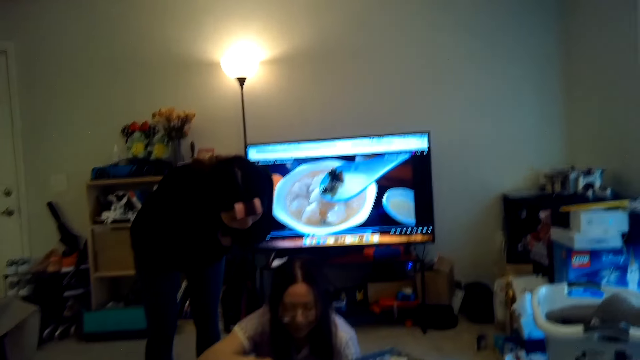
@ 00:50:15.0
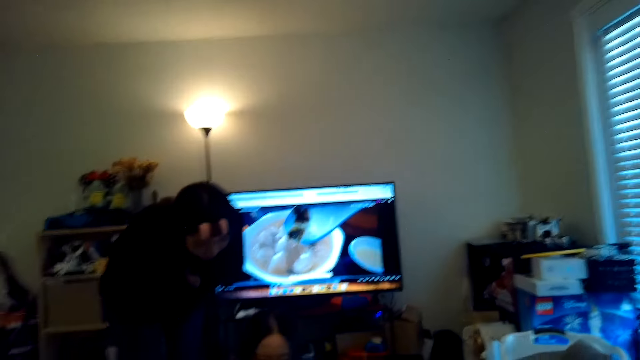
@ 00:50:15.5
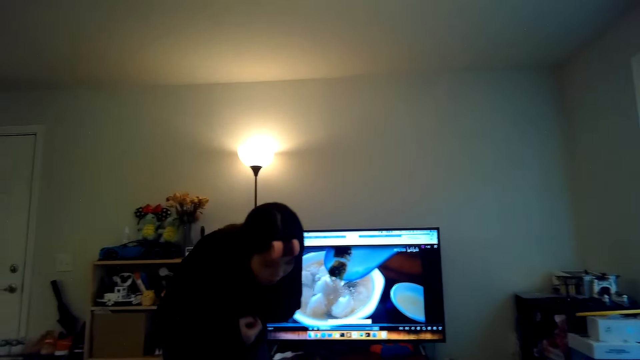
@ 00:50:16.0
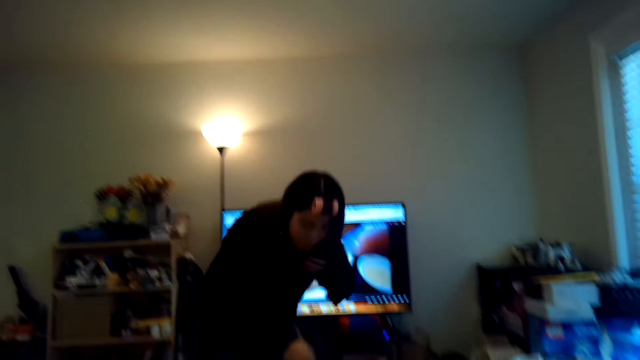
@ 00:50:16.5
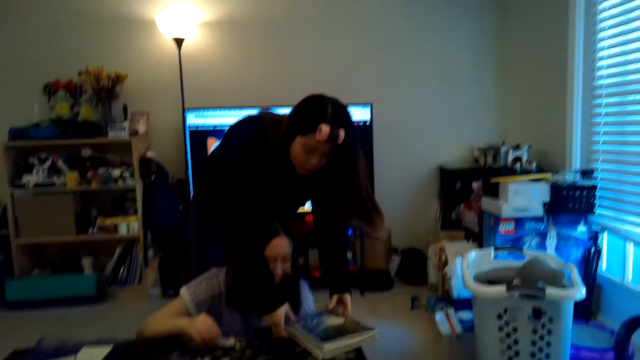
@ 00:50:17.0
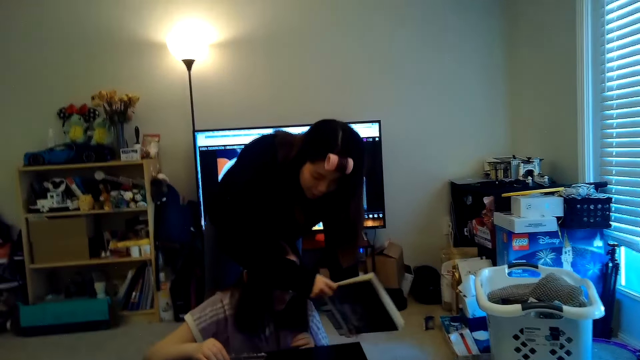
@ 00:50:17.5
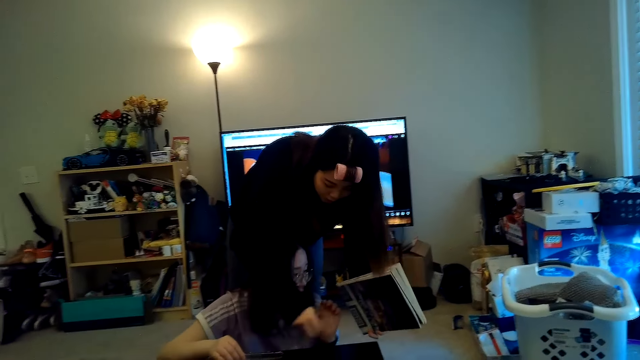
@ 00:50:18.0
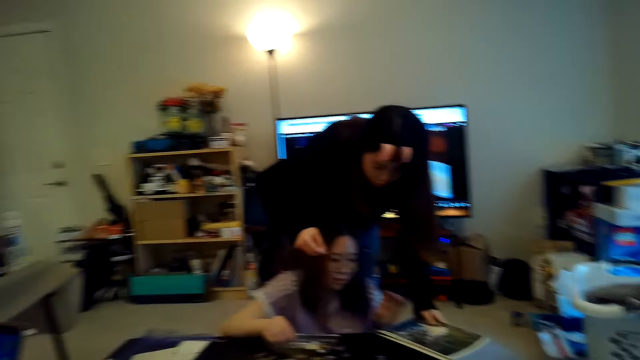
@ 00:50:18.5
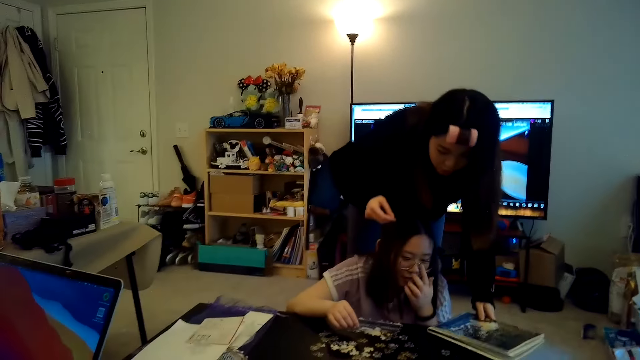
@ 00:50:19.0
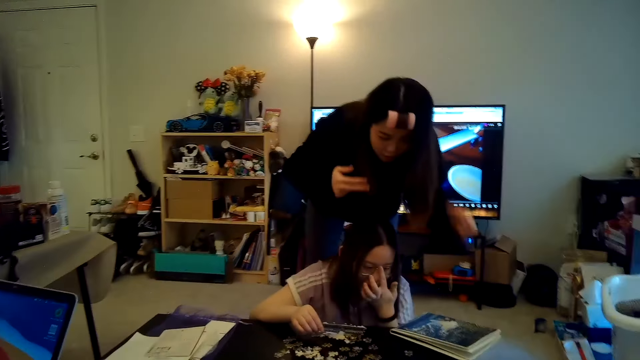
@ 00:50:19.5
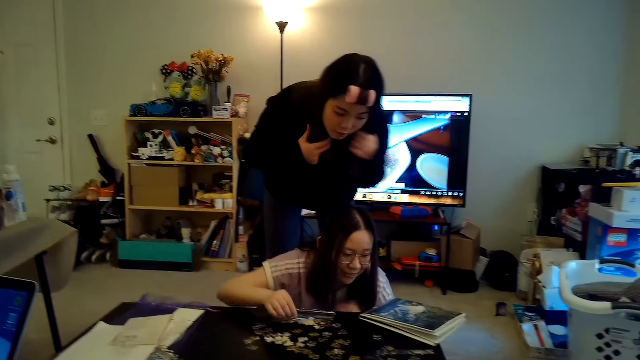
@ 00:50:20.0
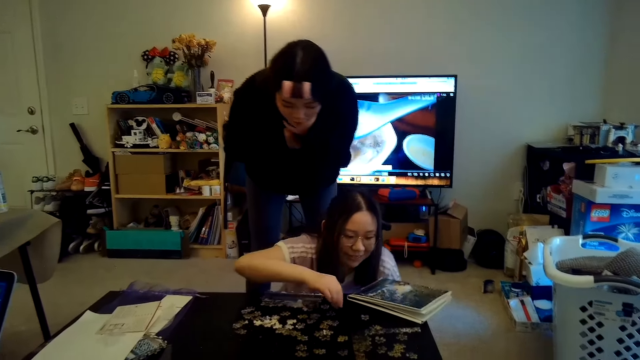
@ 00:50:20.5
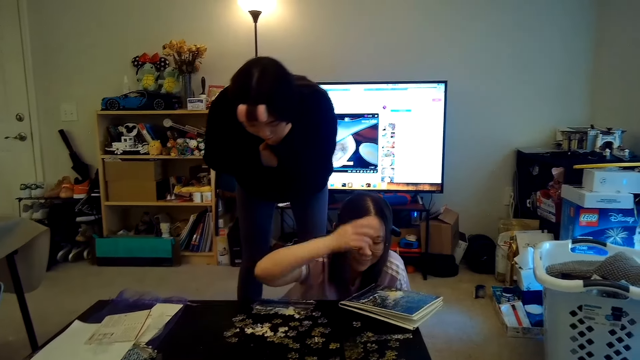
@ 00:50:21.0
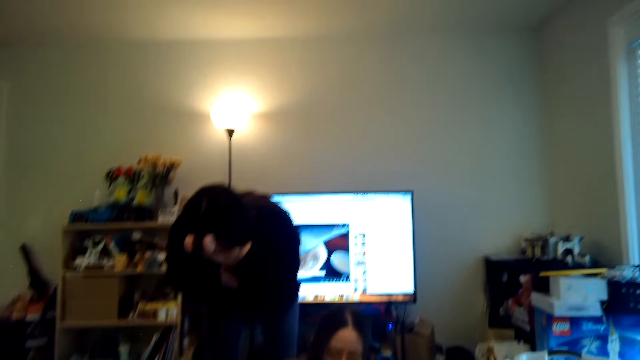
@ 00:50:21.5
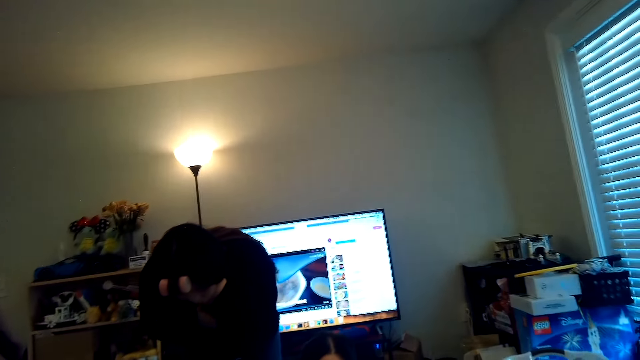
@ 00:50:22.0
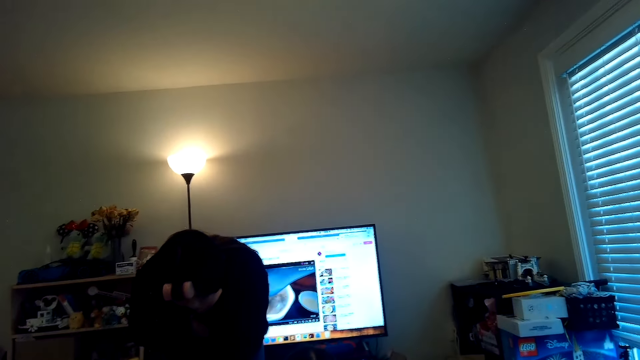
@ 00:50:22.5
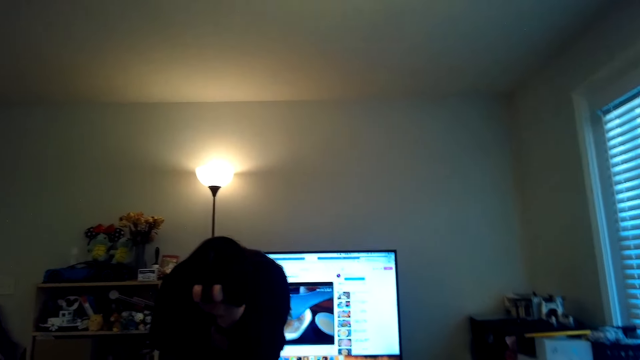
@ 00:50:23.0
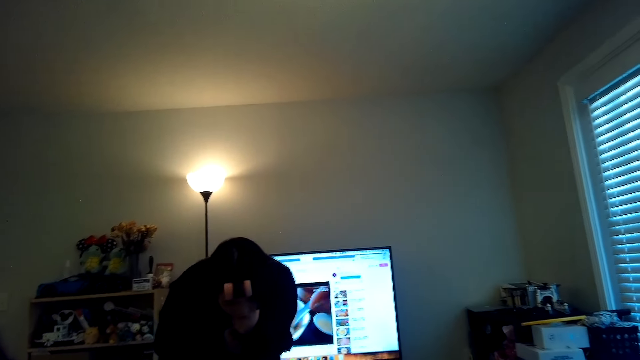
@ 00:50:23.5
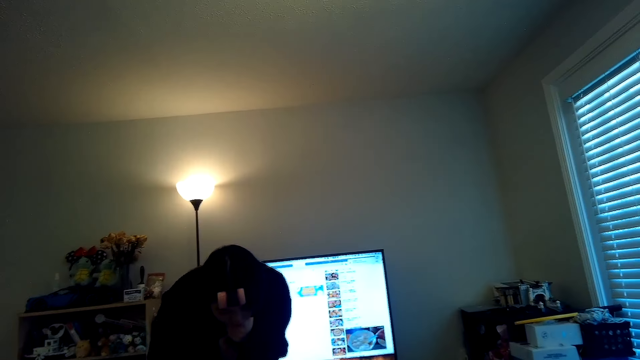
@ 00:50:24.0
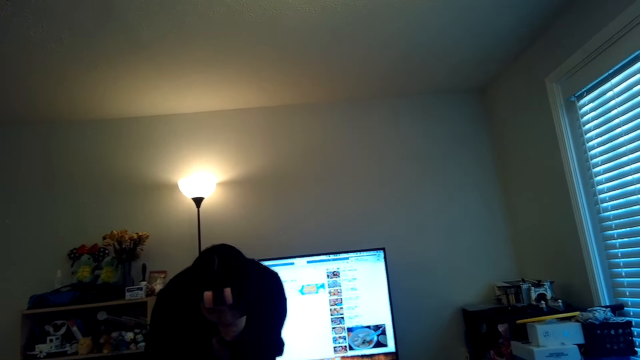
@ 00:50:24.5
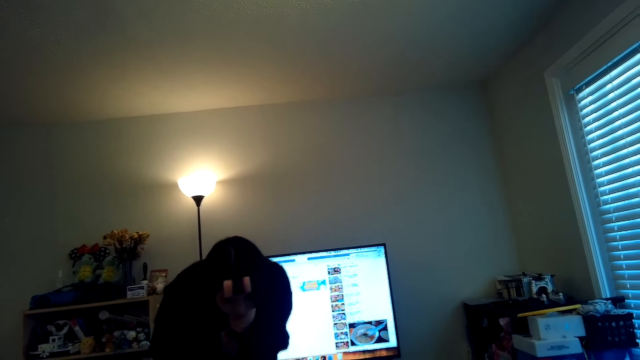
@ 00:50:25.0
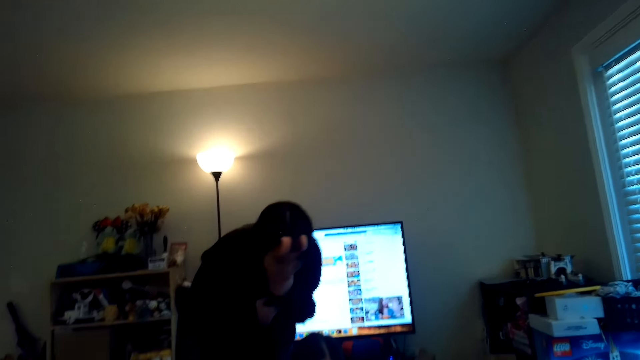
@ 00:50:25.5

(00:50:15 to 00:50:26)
A person takes a book from the table. The person places the book on the table. The person dialogues with another person. The camera wearer looks at the first person.

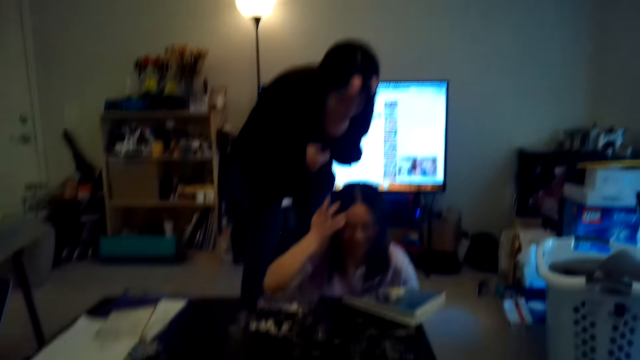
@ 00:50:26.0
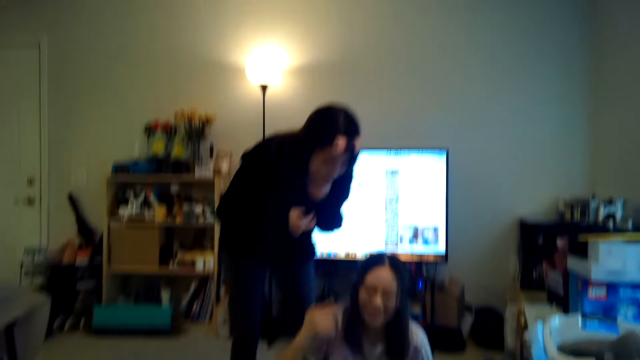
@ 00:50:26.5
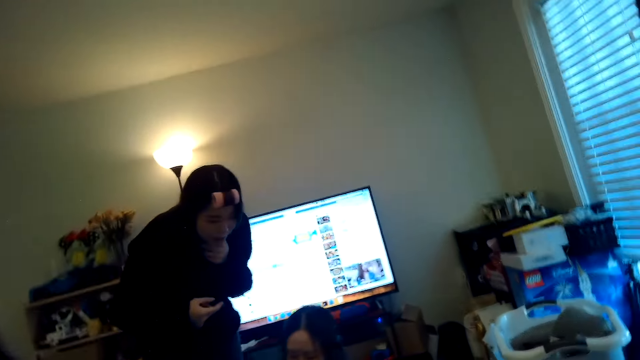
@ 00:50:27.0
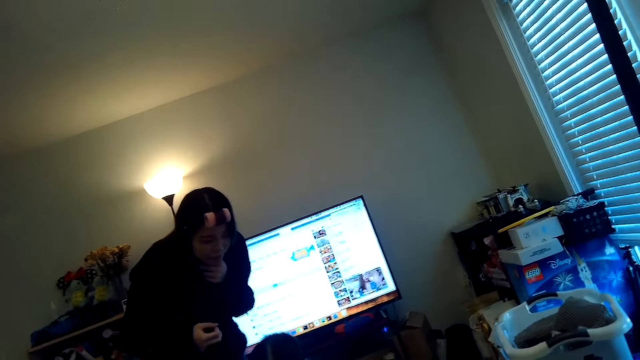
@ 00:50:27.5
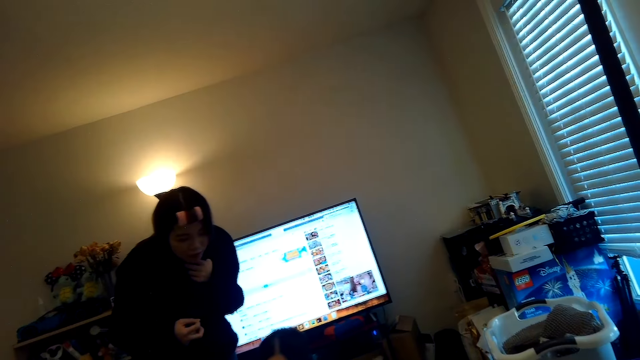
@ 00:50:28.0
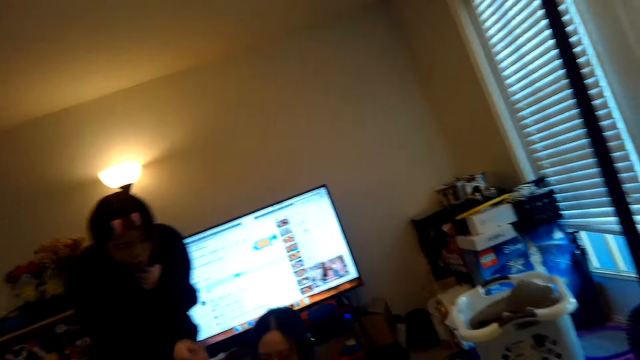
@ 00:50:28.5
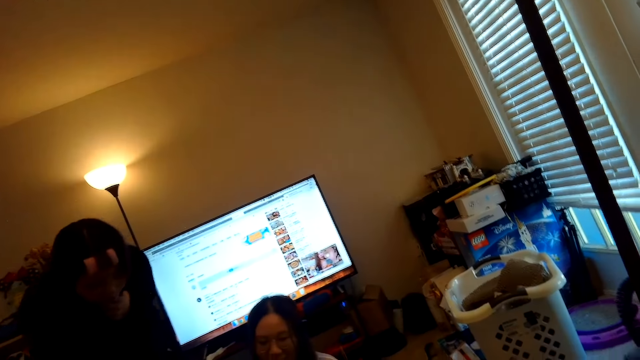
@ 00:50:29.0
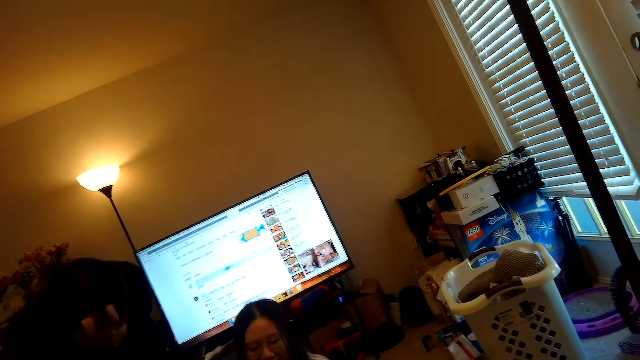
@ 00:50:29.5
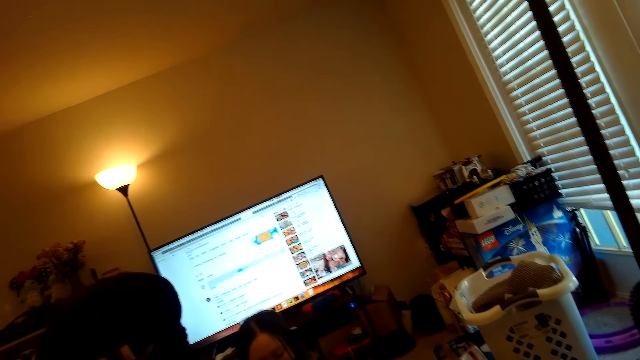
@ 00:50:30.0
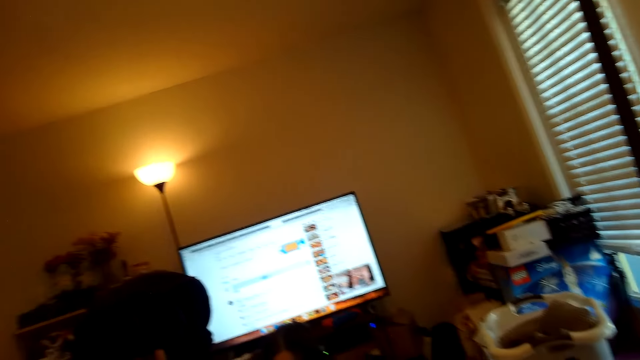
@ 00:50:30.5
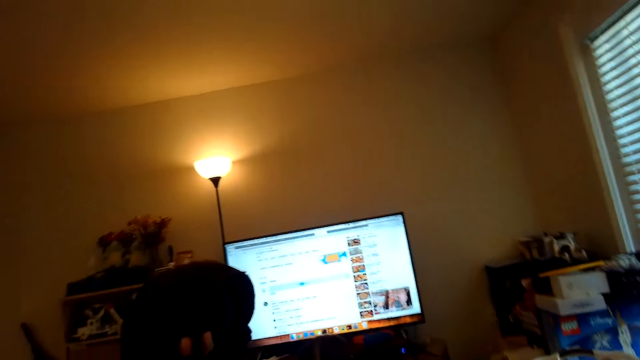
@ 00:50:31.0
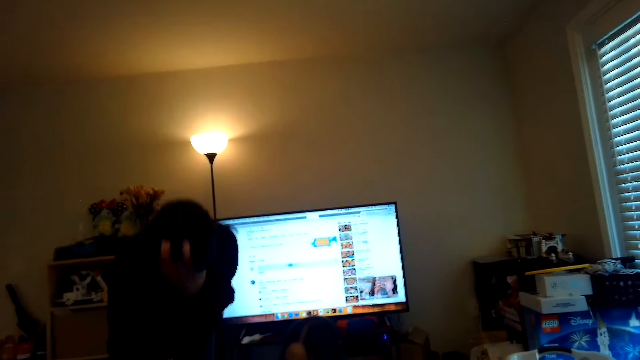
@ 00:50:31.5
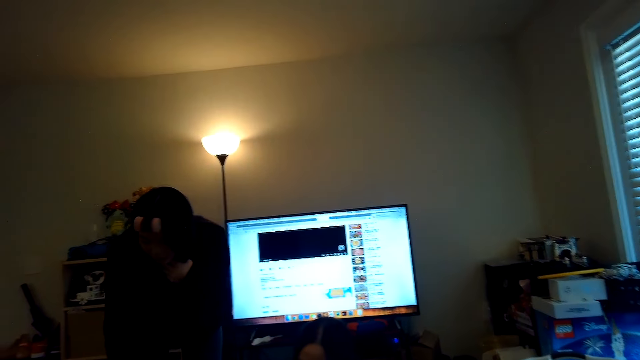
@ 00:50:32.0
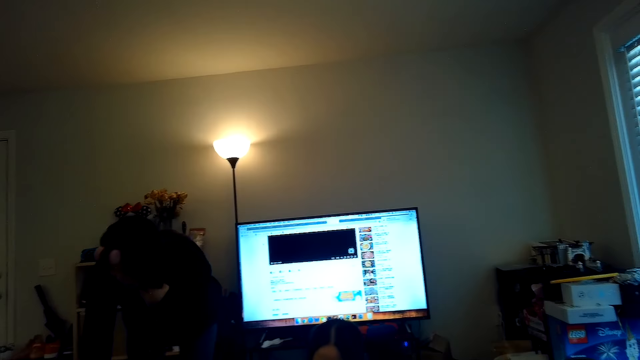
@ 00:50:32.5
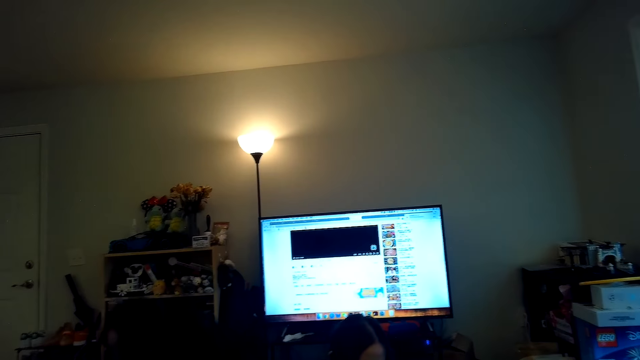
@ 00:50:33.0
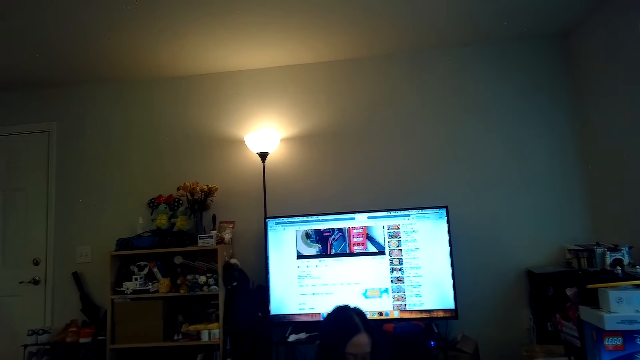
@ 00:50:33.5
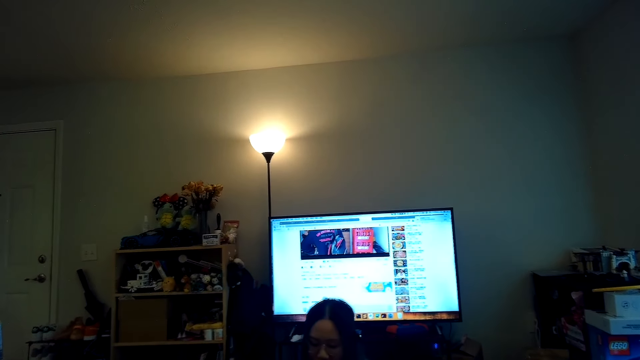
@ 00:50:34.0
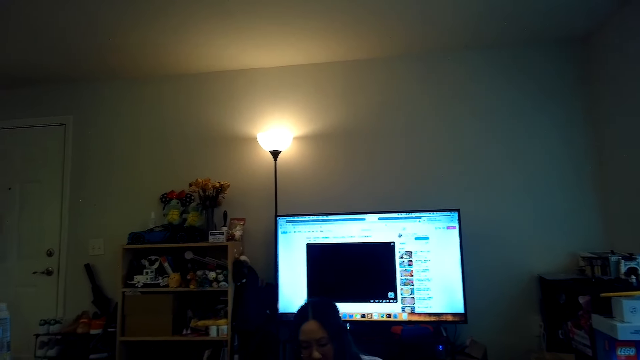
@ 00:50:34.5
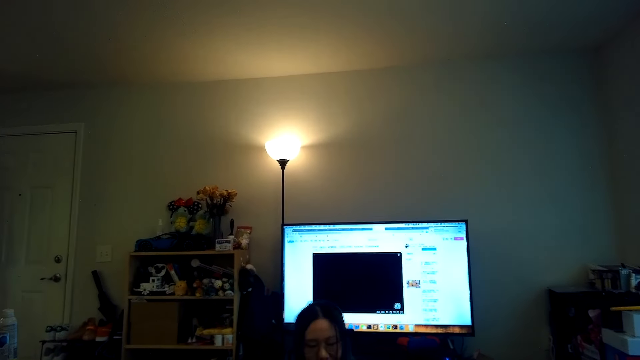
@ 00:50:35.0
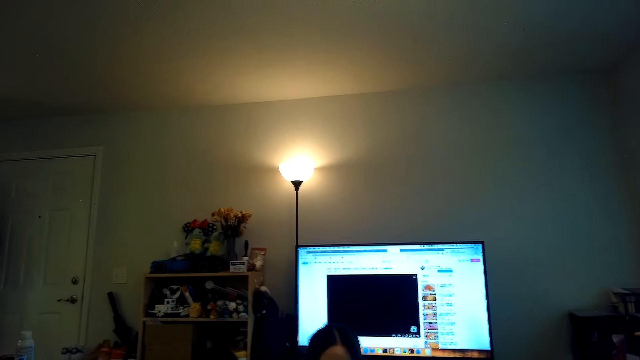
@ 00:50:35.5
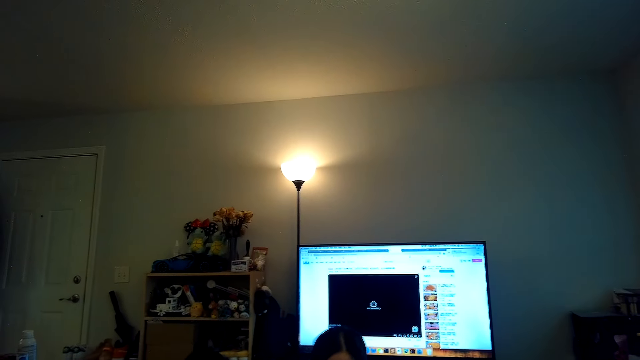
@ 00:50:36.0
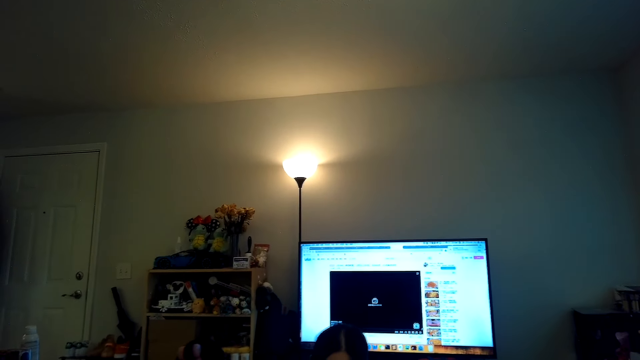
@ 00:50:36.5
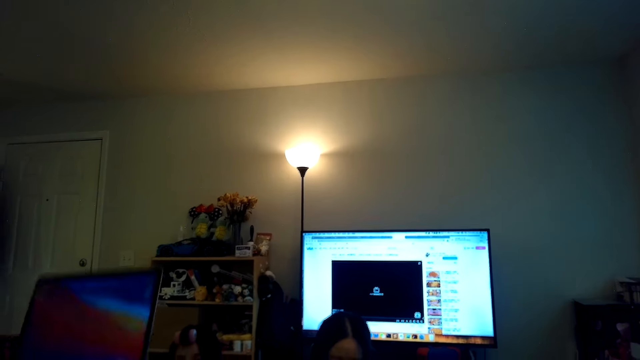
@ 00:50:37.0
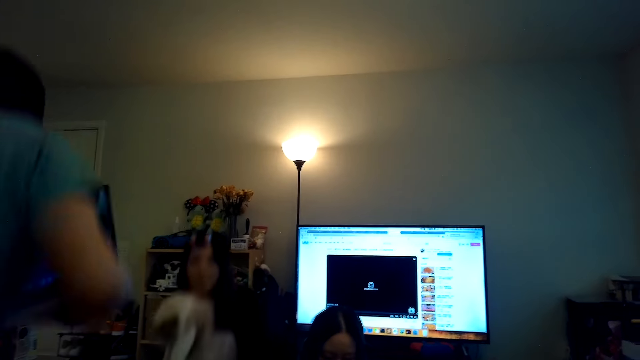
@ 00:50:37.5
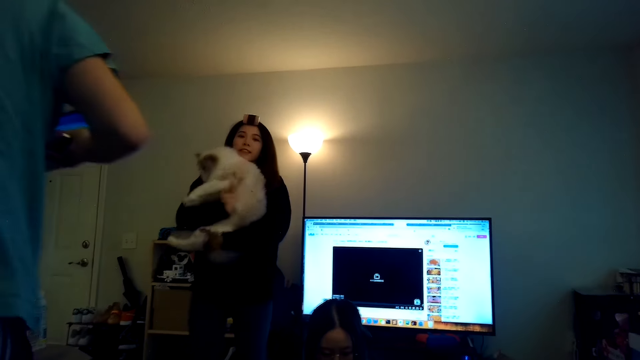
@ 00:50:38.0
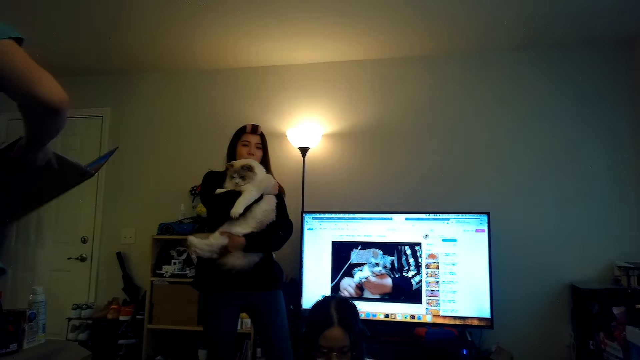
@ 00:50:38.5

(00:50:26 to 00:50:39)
A person talks. Another person talks. The camera wearer dialogues with a person and another person. A third person stands from his seat. The first person carries the cat from the floor.
